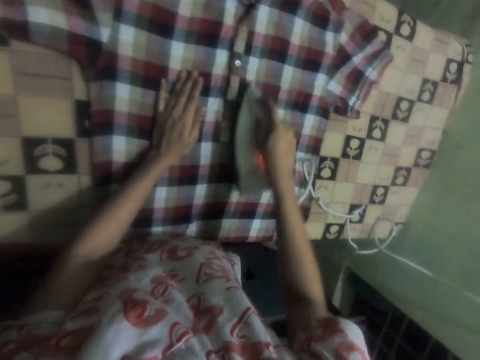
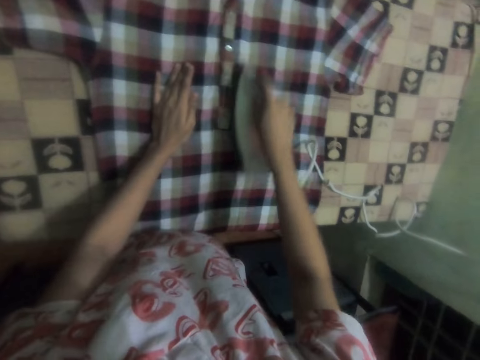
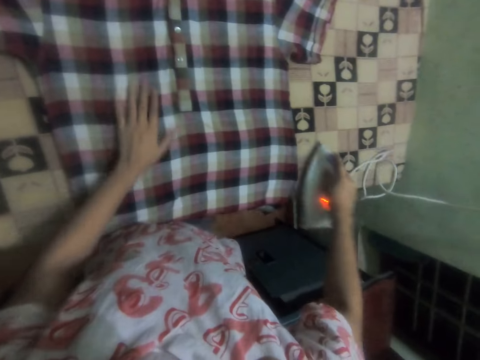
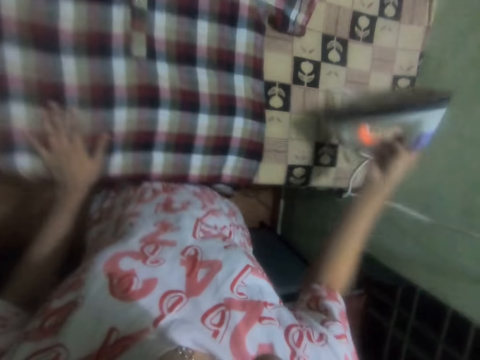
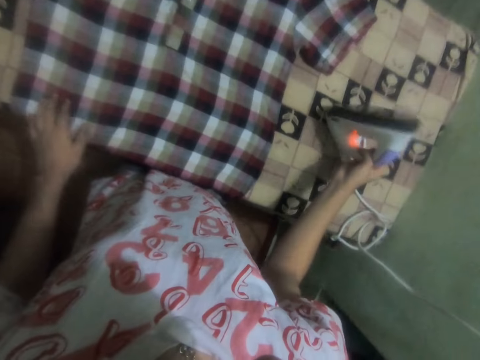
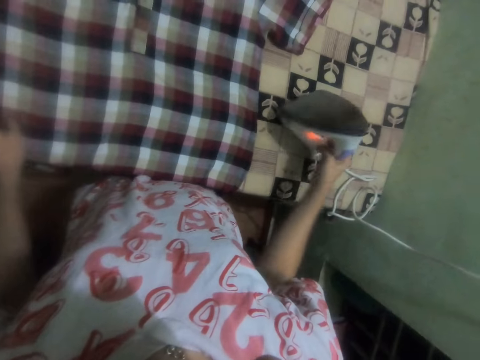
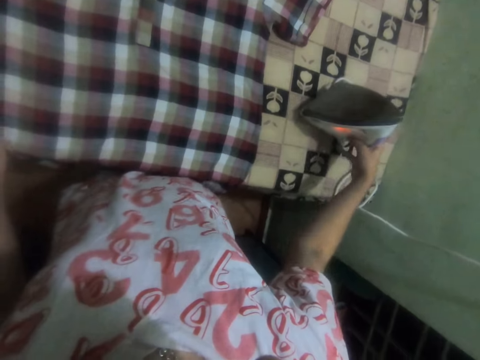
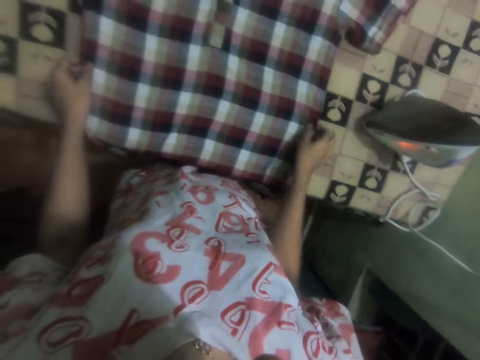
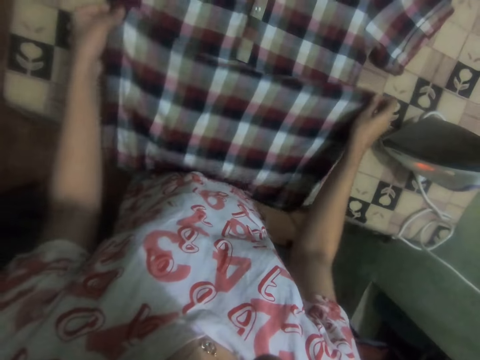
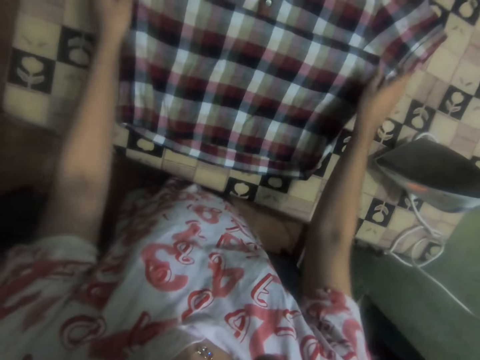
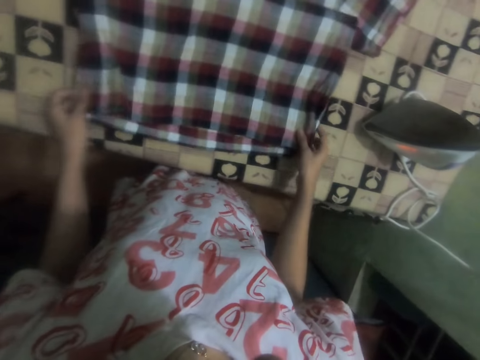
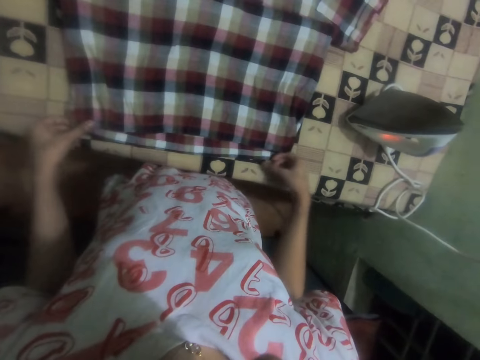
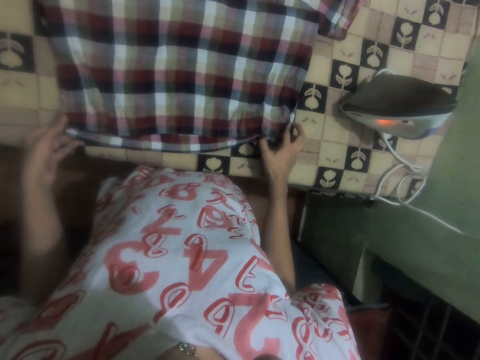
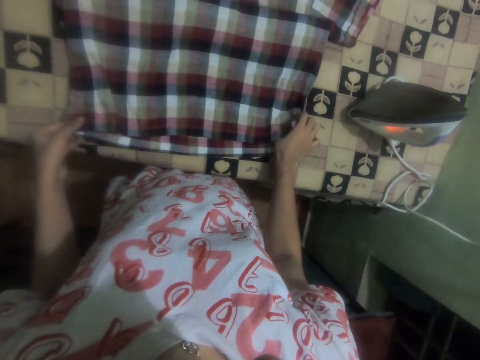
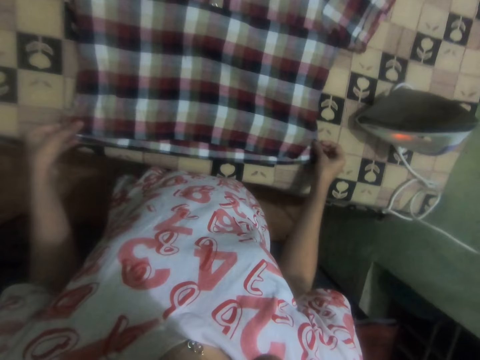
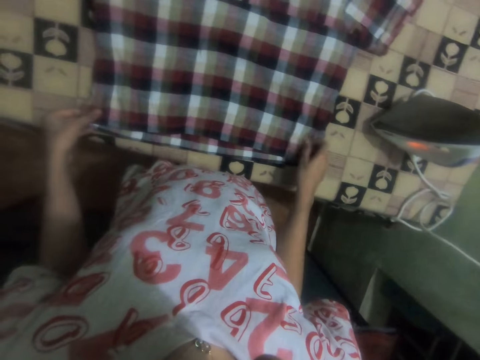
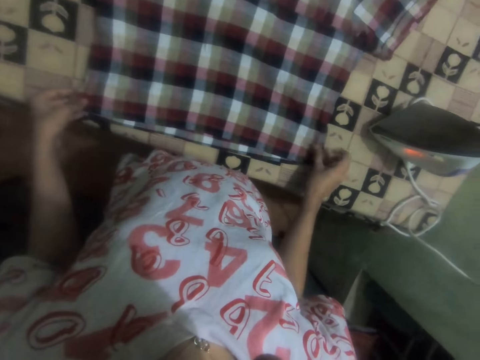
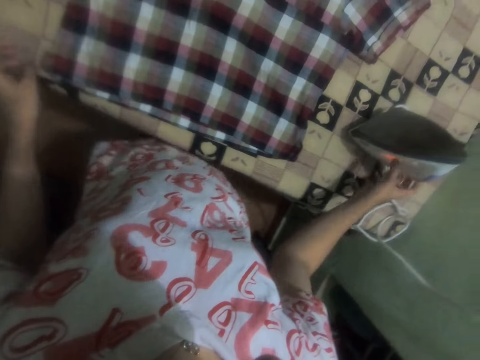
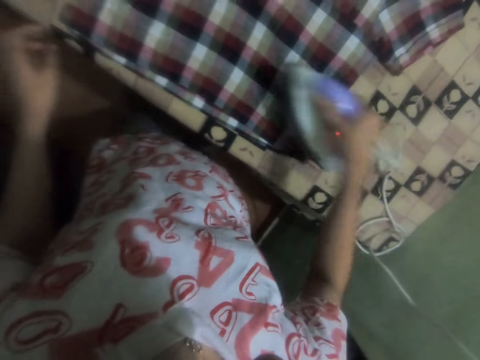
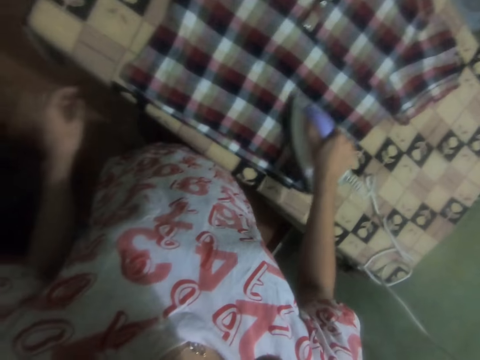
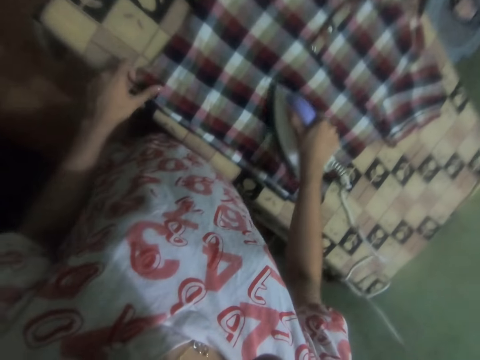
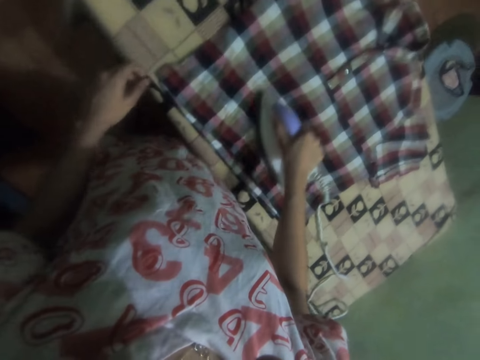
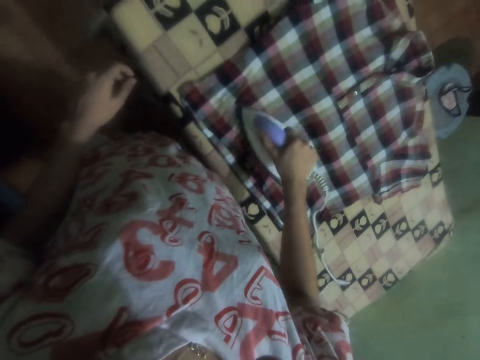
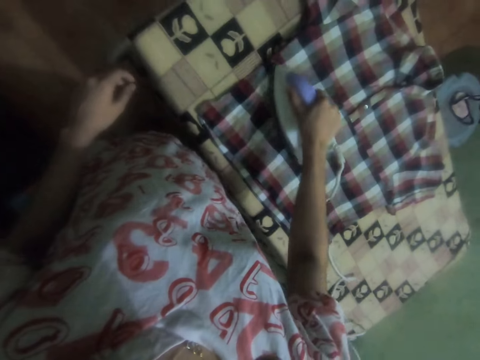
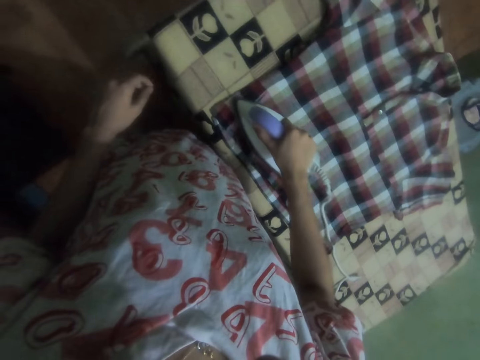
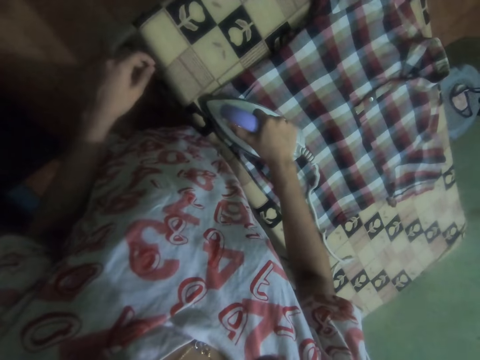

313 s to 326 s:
The camera wearer lifts the iron box. He puts the iron box on the table. He adjusts the shirt. He holds the shirt on the table with his hands. He picks up the iron box on the table. He irons the shirt on the table with the iron box.

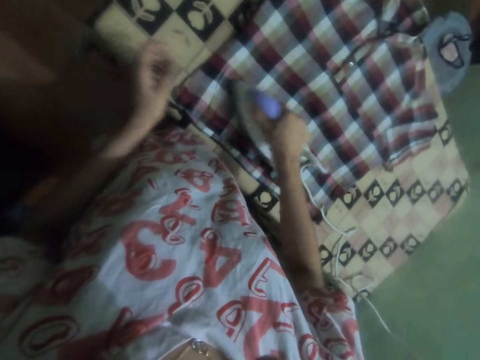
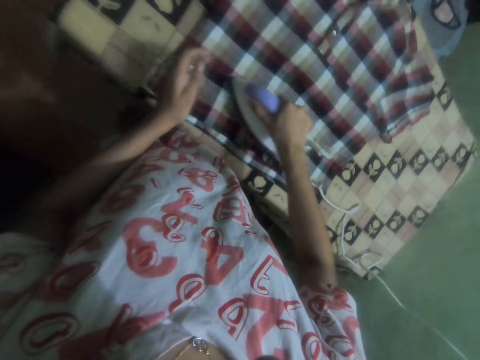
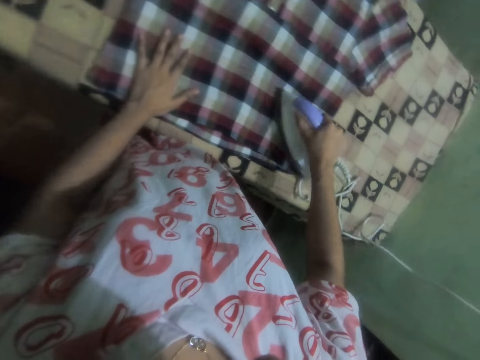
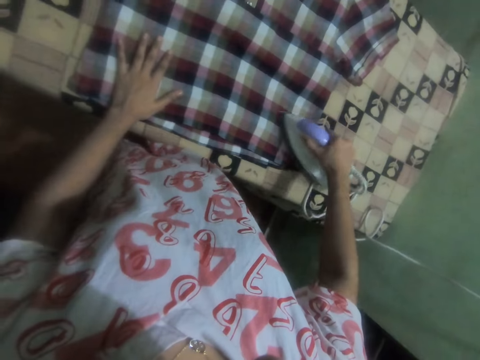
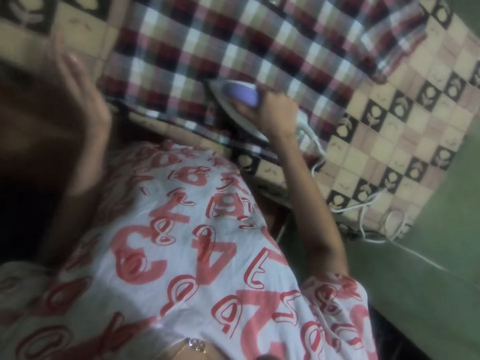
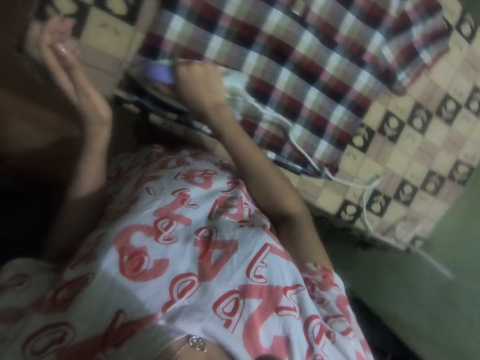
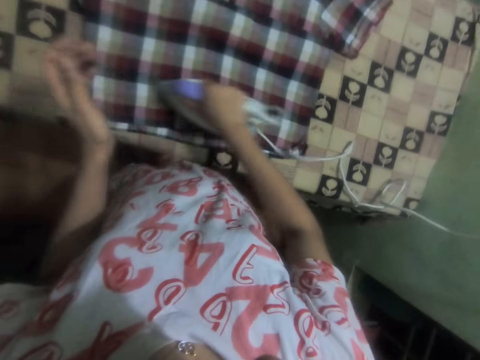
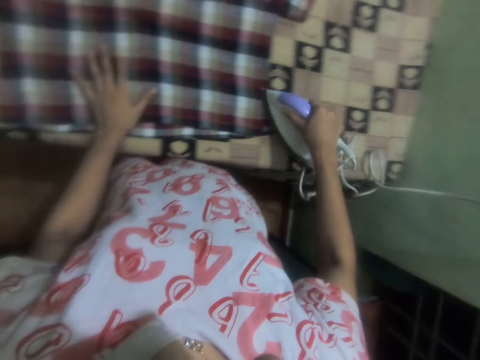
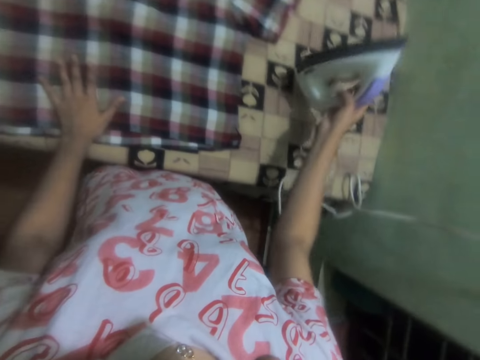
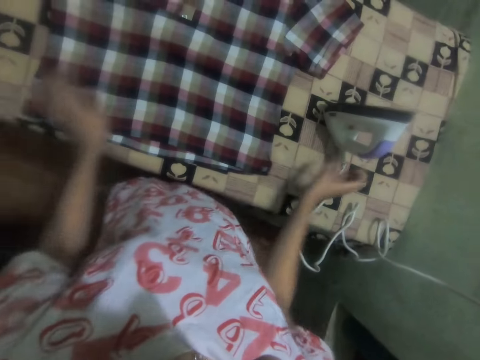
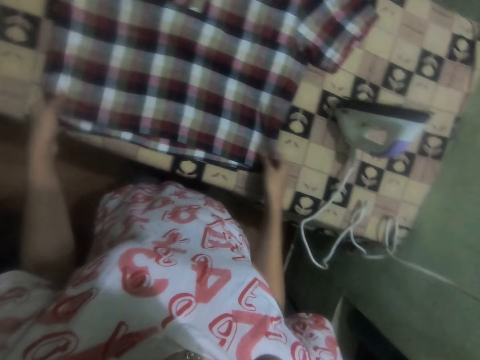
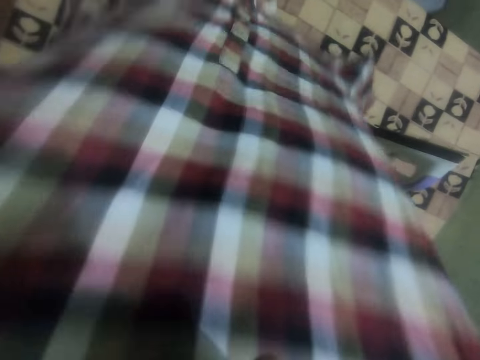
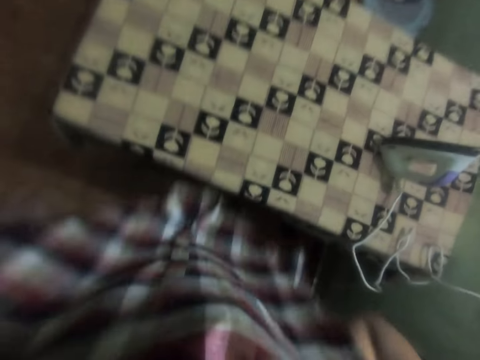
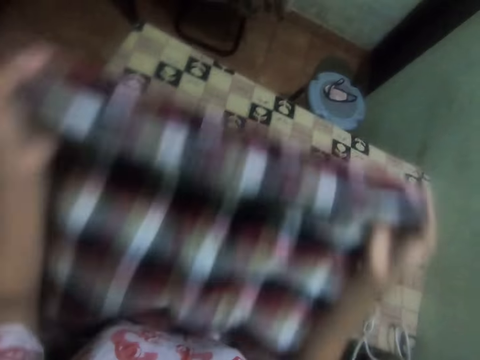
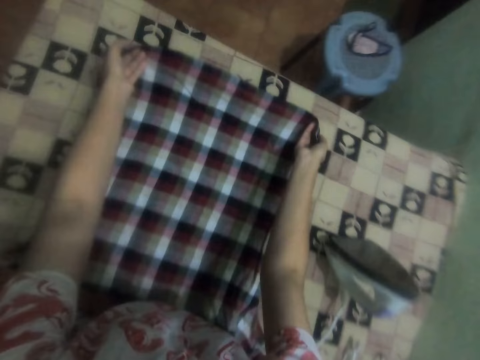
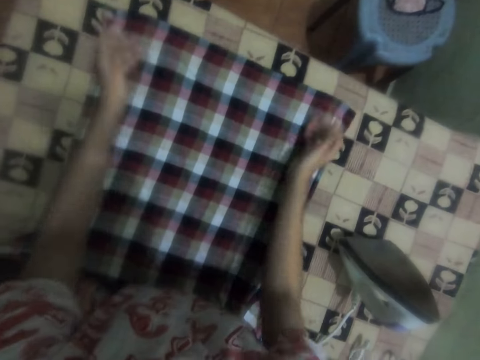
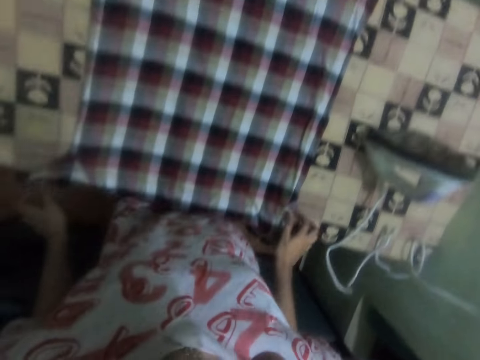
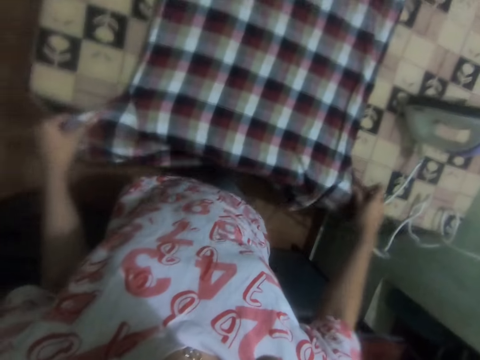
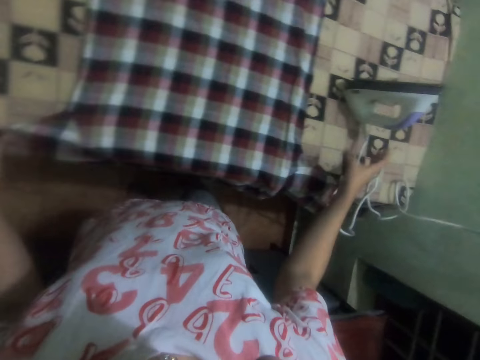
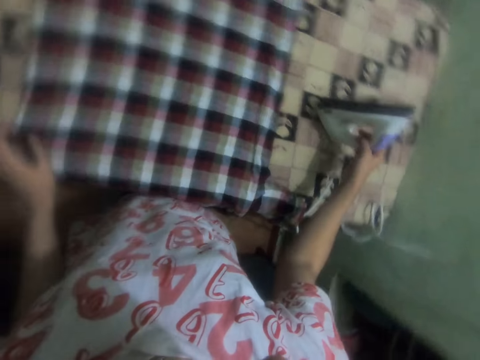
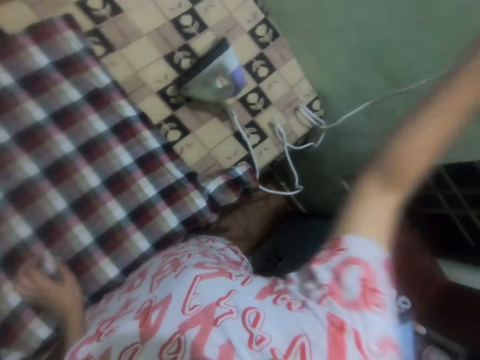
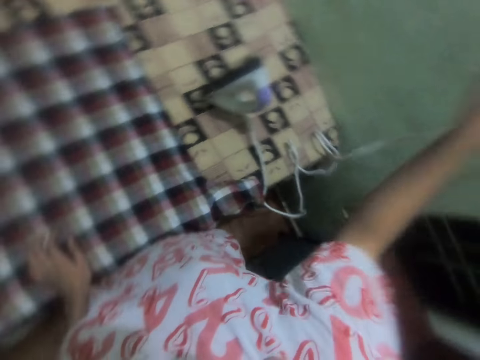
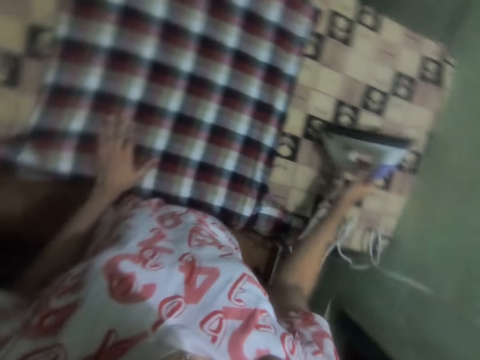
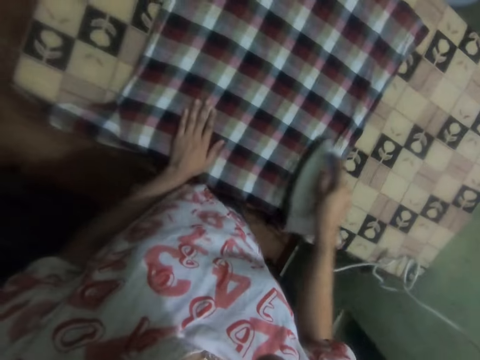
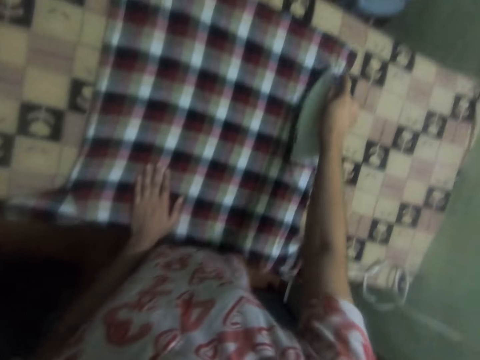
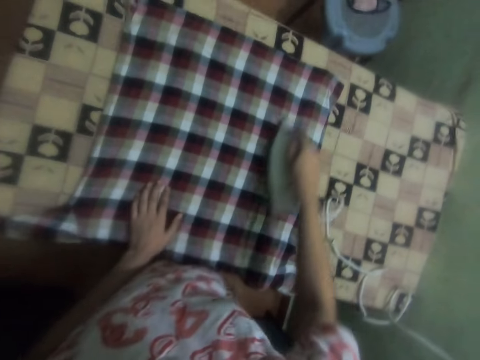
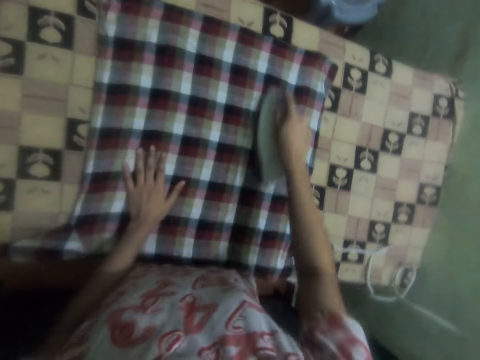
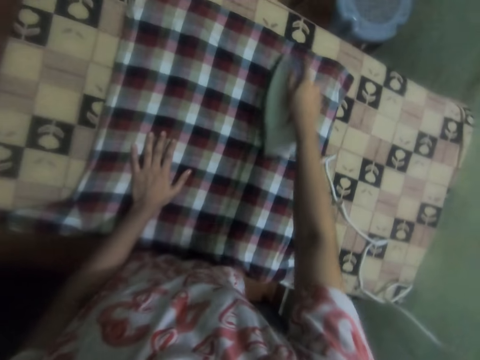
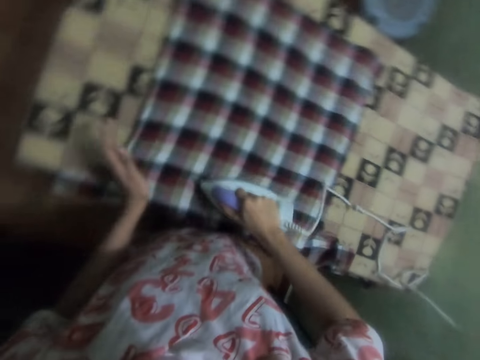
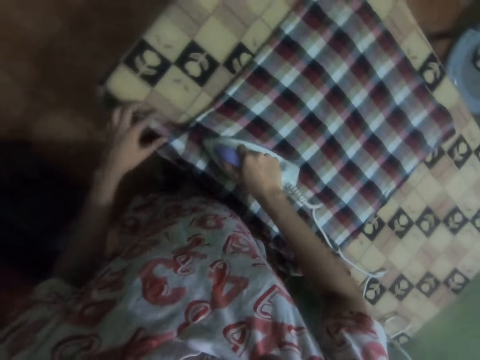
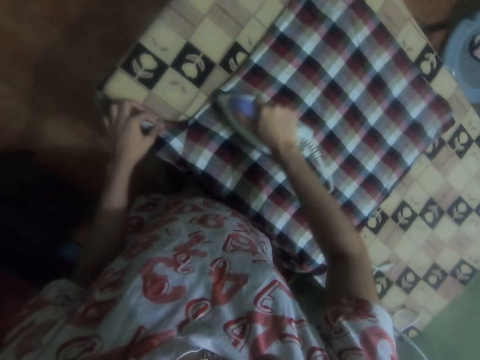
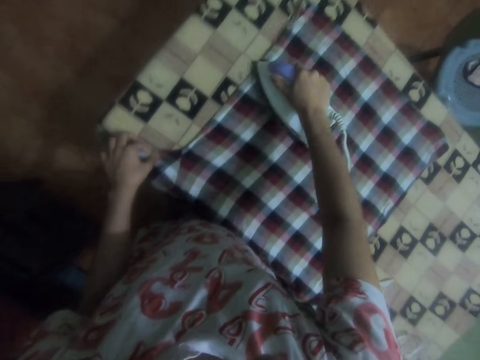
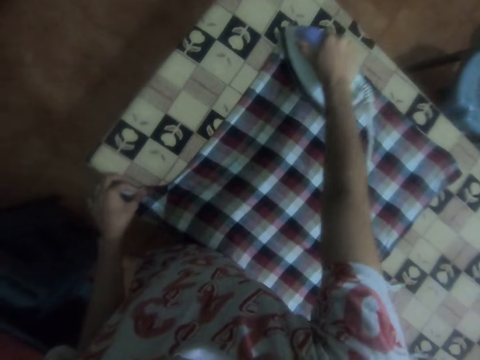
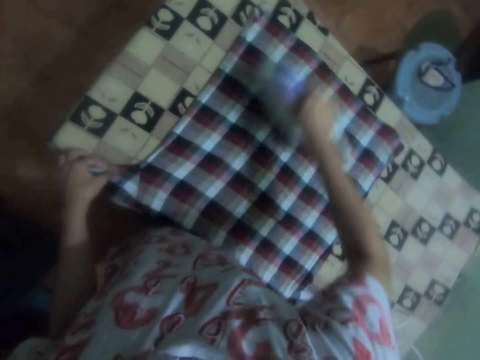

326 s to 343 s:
The camera wearer irons a shirt with the iron box. He holds the shirt with the left hand. He puts the iron box on the table. He holds the shirt on the table with his hands. He lifts up the shirt on the table with his hands. He puts the shirt on the table. He holds the shirt on the table with his hands. He adjusts the shirt. He picks up the iron box on the table. He looks around. He switches on the socket. He switches off the power socket. He picks up the iron box on the table. He irons the shirt on the table with the iron box. He holds the shirt with the left hand.
